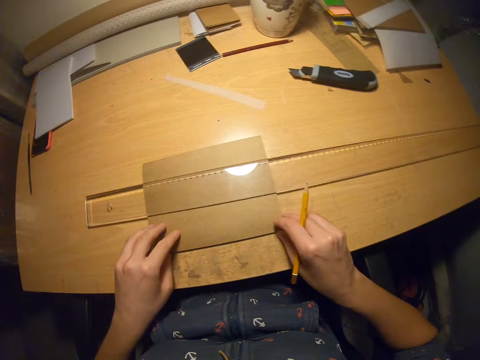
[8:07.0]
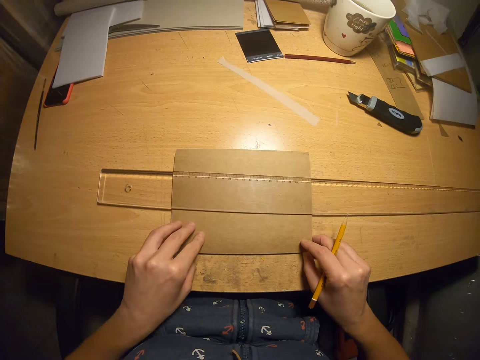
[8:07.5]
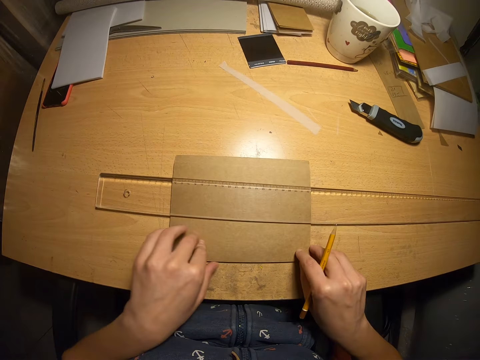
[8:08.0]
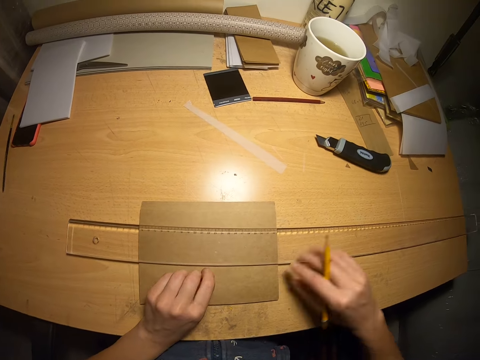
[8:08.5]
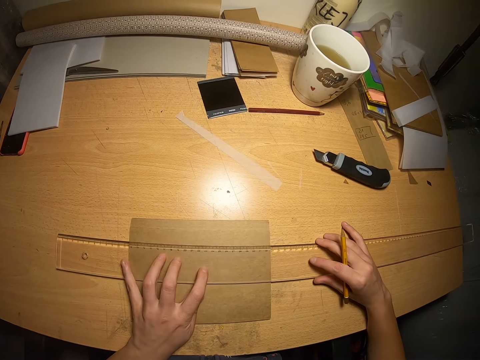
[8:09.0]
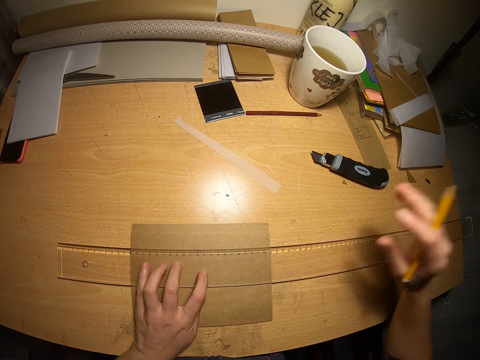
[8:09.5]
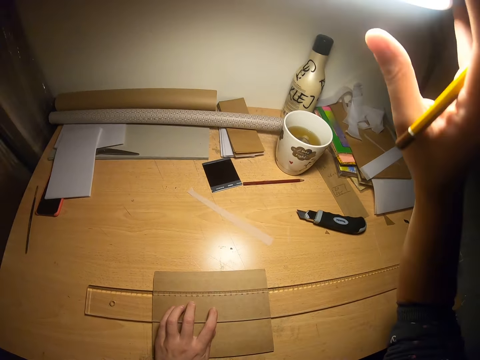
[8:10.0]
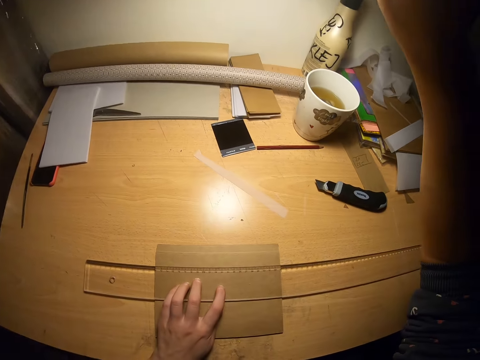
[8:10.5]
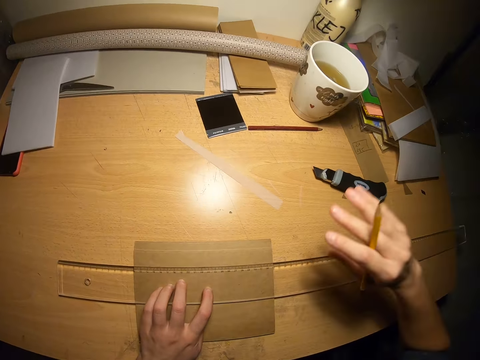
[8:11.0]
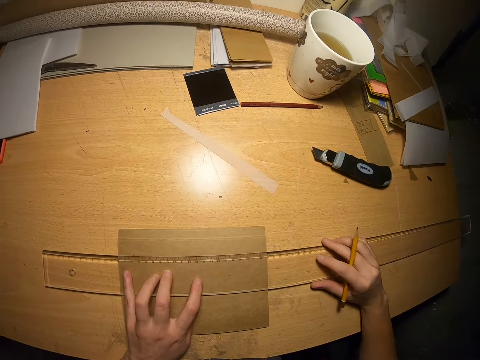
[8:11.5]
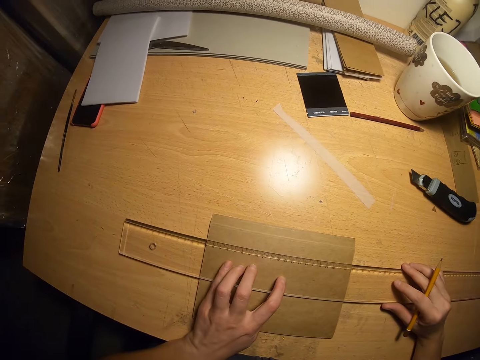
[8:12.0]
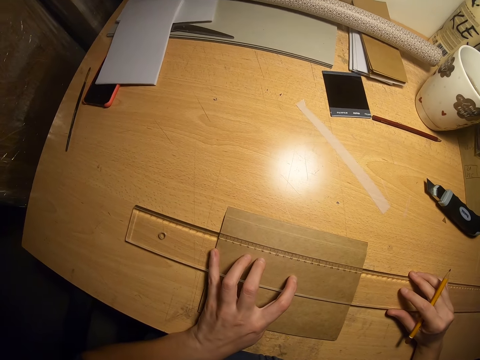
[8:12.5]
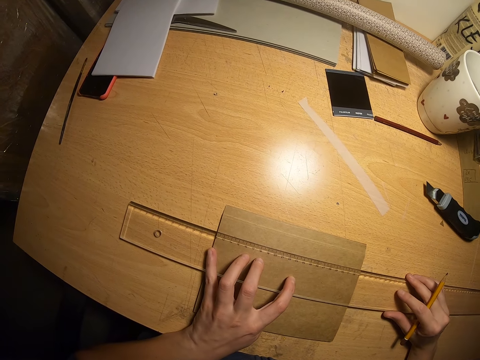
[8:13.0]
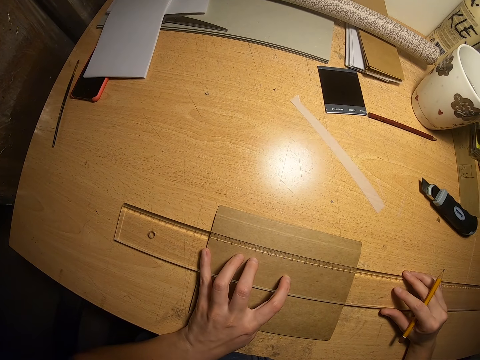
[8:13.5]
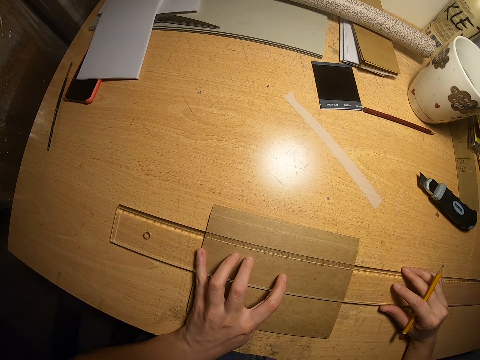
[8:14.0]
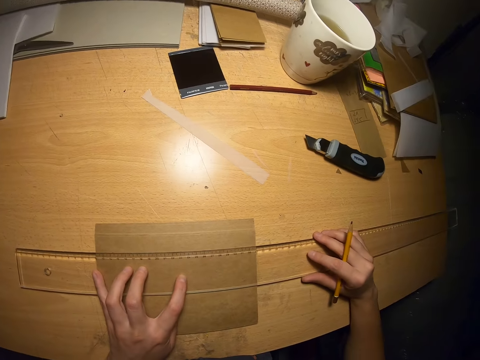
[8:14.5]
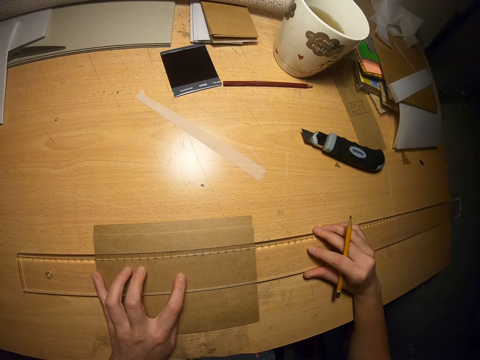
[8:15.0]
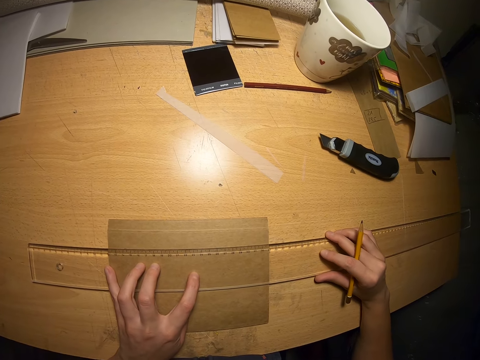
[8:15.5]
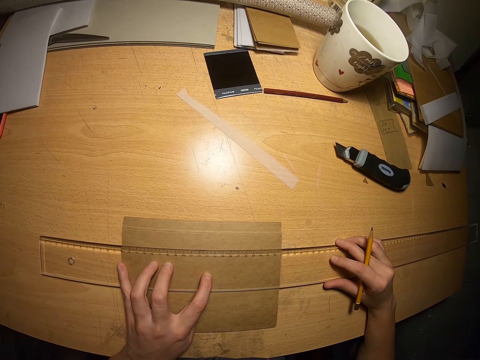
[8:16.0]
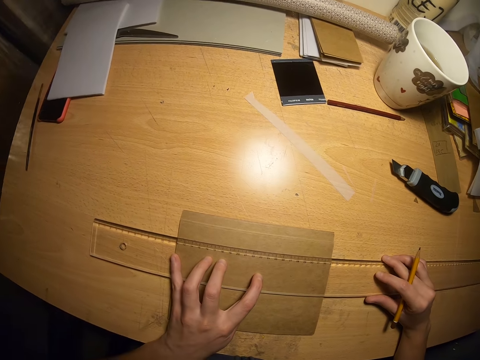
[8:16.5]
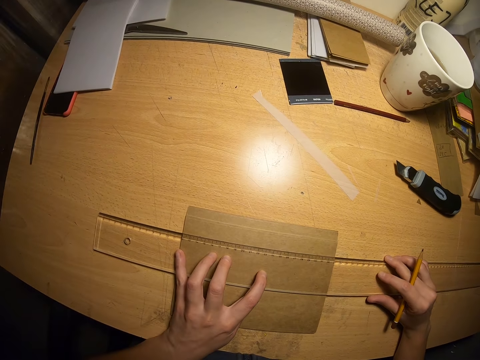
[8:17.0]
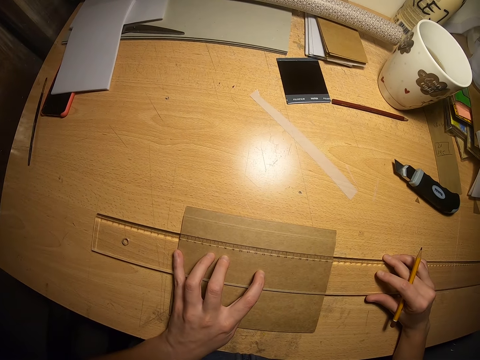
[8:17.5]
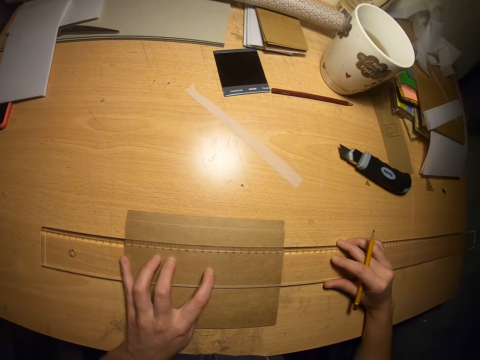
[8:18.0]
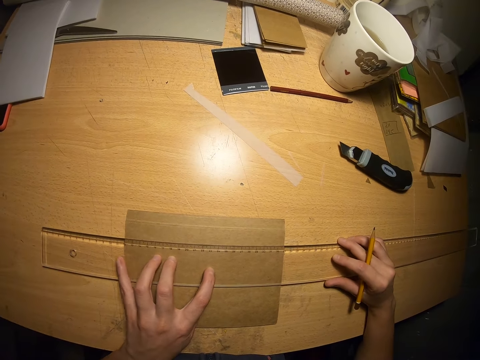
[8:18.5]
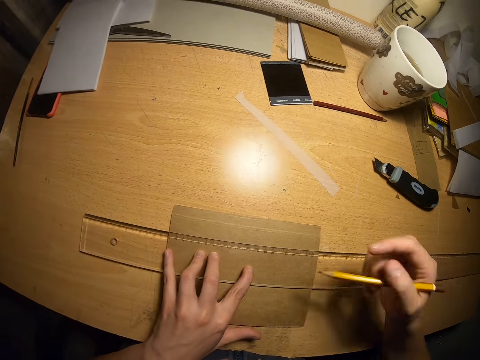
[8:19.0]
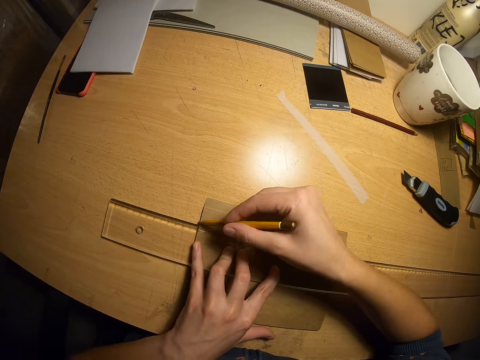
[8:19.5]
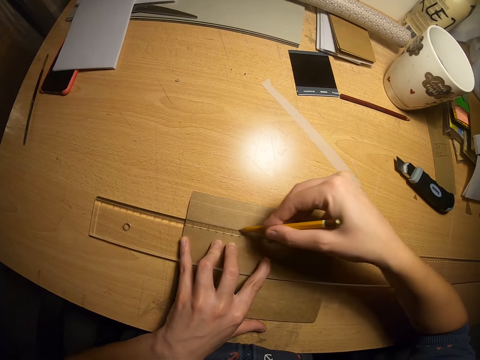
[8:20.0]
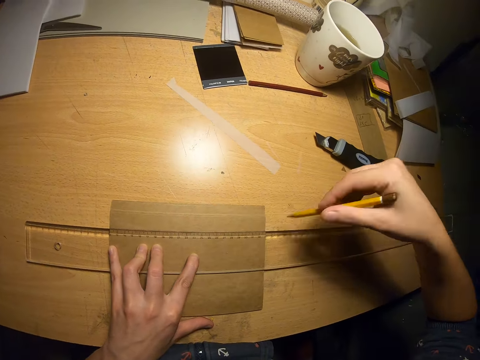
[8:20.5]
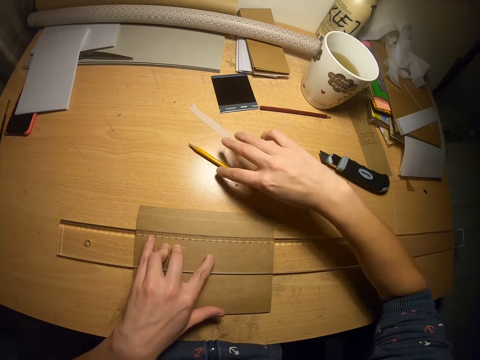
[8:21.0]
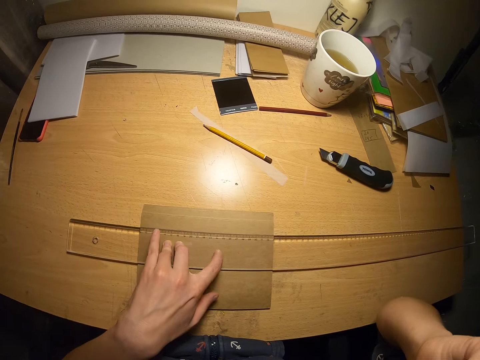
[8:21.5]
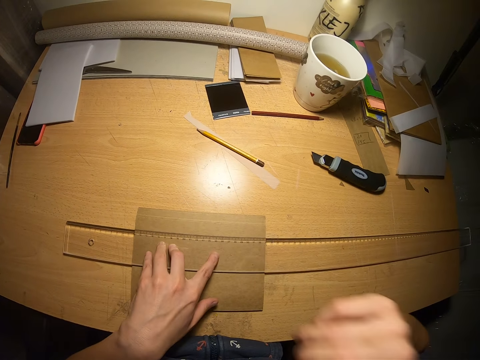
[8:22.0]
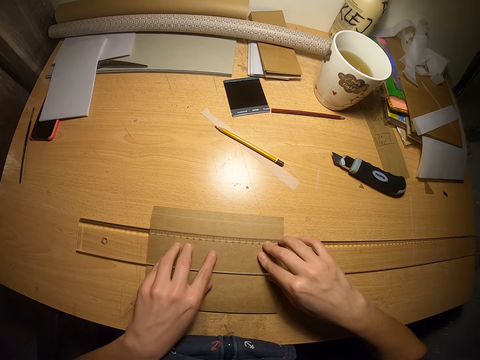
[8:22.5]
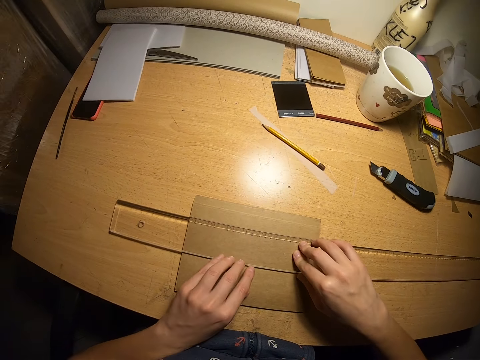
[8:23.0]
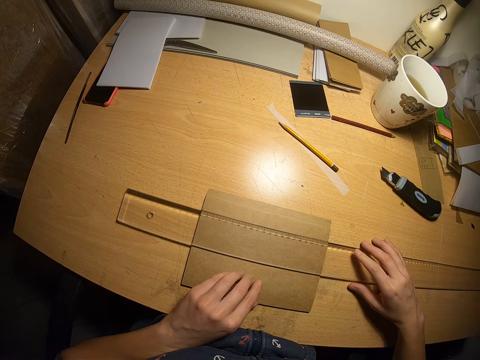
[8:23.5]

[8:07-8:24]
The camera wearer looks at the papers. He measures the paper with the ruler. He looks at the ruler. He draws a line with the pencil. He puts the pencil on the table. He touches his face with his right hand.

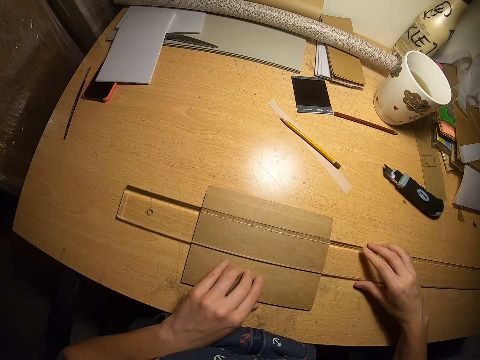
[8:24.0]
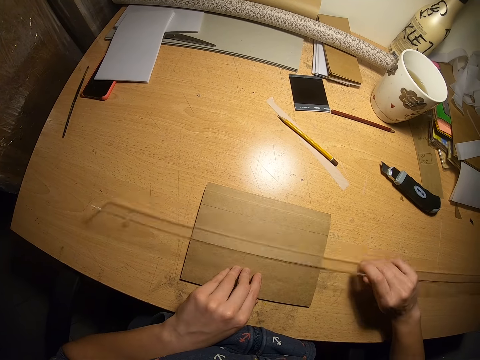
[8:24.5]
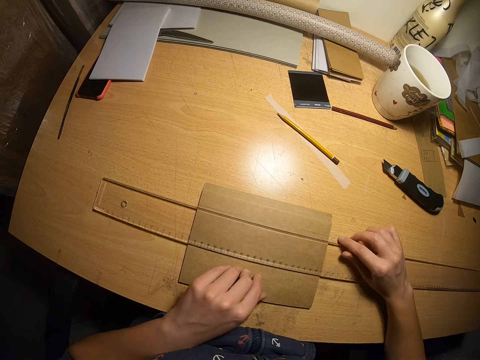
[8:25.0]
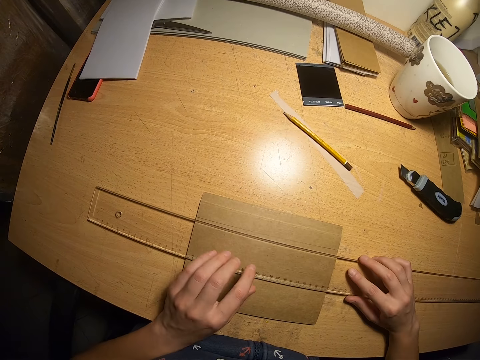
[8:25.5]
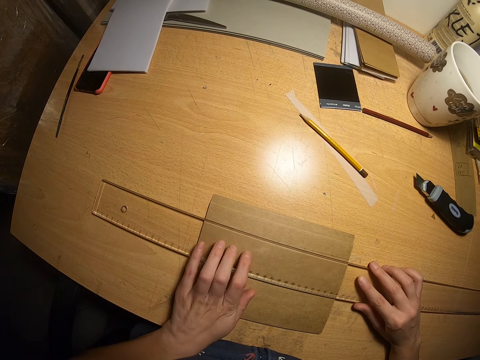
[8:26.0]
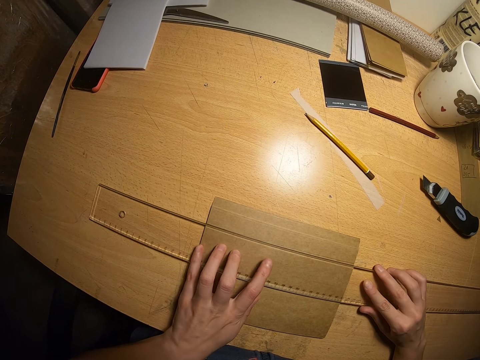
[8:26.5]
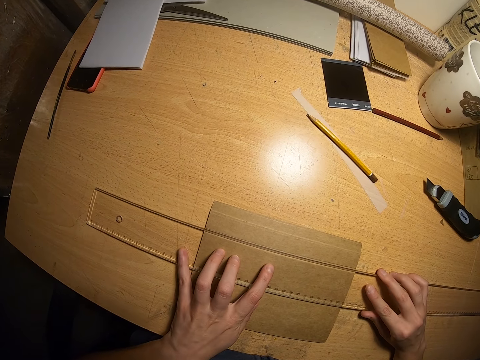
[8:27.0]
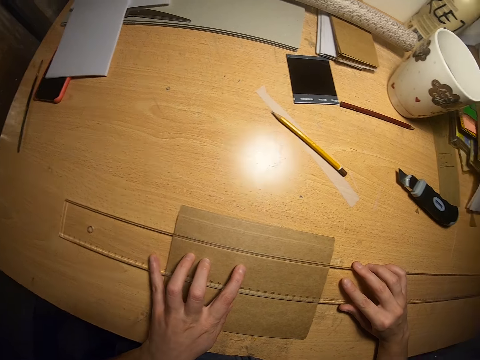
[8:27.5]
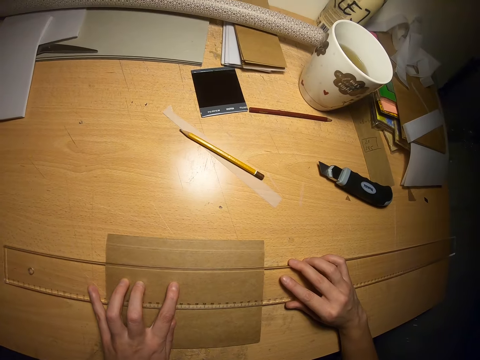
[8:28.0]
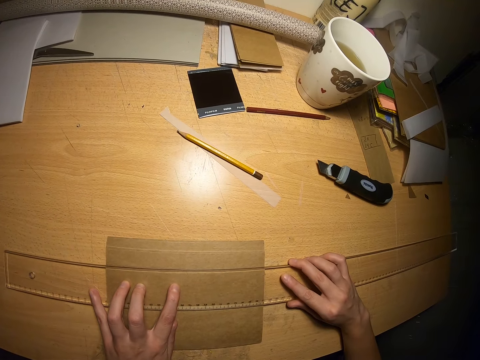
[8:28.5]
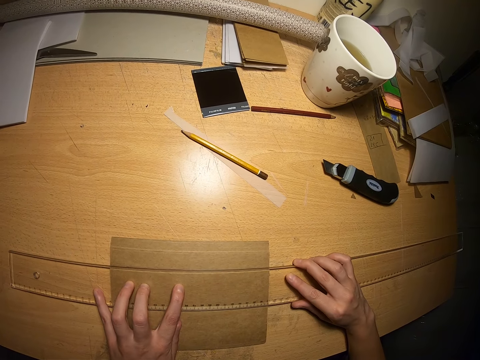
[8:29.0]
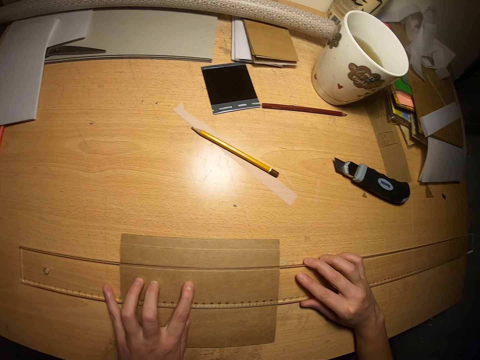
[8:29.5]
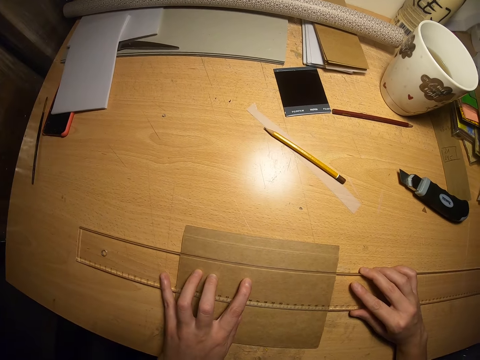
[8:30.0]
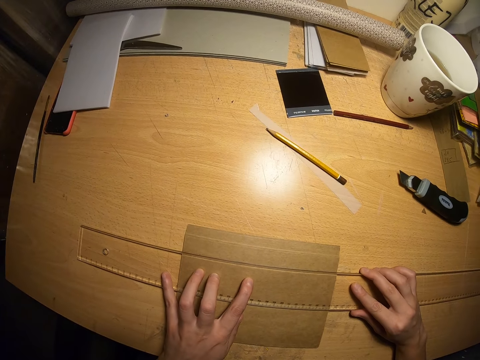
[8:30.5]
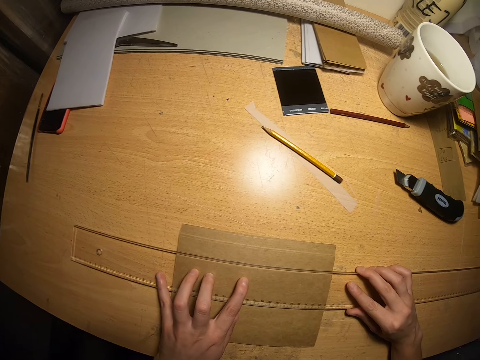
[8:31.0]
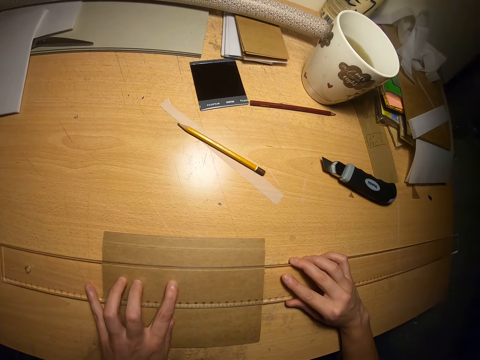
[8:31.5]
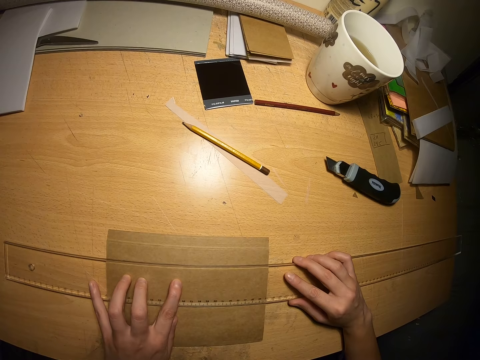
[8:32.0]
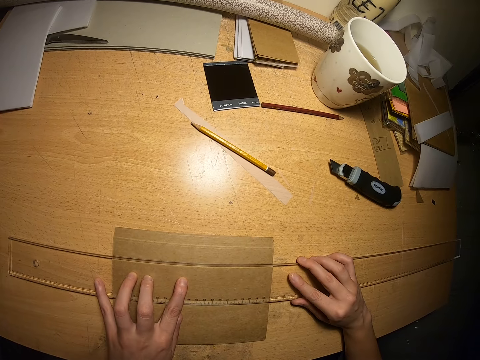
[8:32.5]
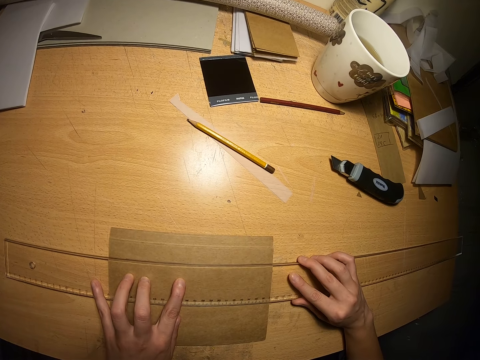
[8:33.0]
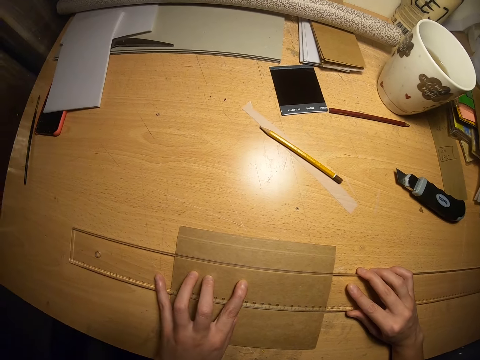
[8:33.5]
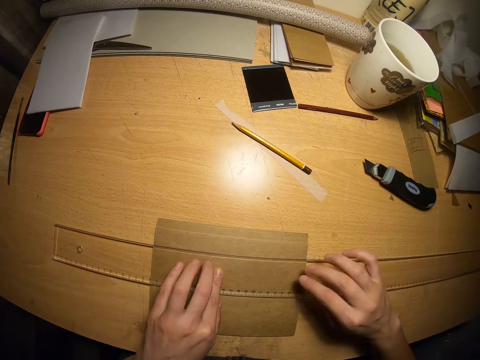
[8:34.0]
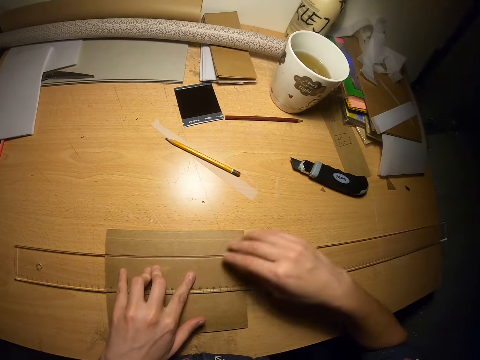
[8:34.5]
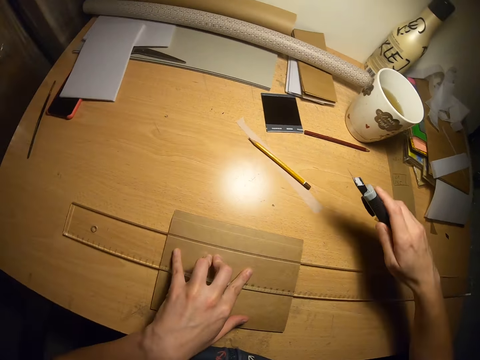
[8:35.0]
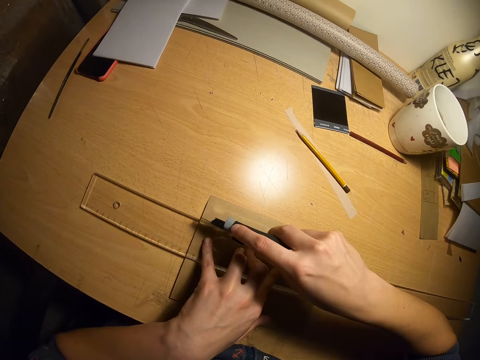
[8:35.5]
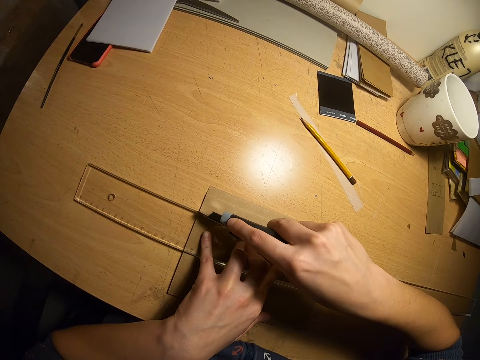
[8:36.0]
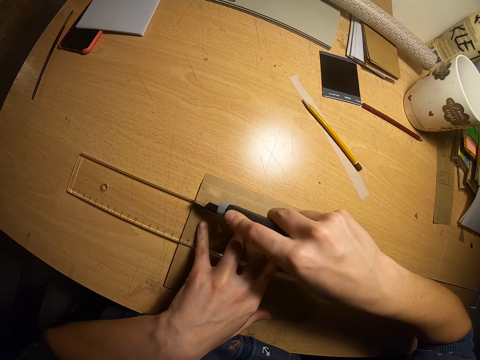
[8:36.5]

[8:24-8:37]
The camera wearer turns the ruler over. They measure the paper with the ruler. They look at the ruler. They pick a paper cutter from the table. They cut the papers with the paper cutter.
